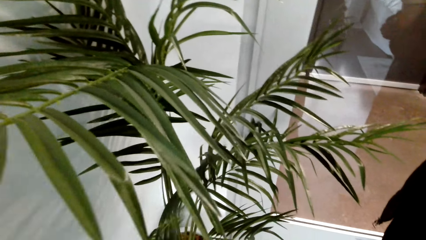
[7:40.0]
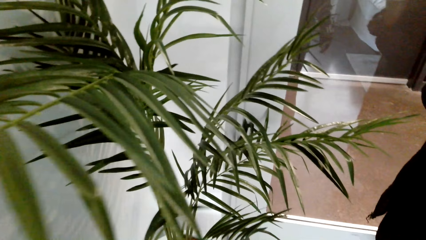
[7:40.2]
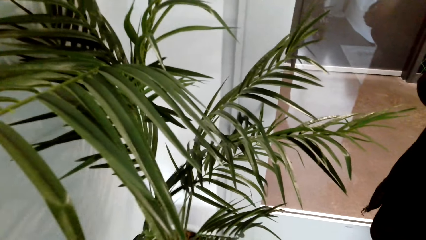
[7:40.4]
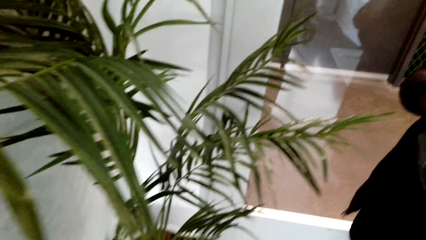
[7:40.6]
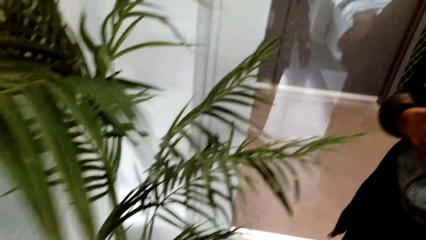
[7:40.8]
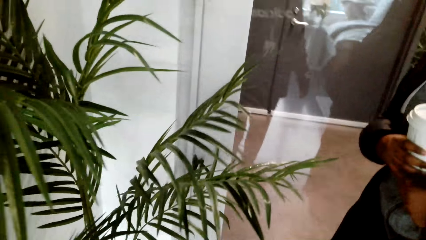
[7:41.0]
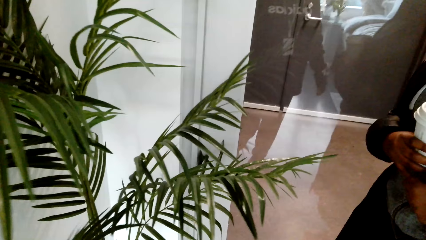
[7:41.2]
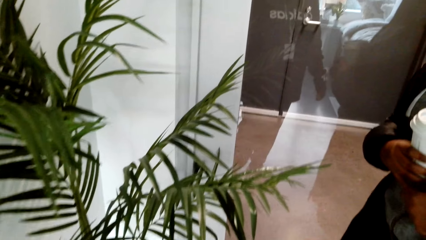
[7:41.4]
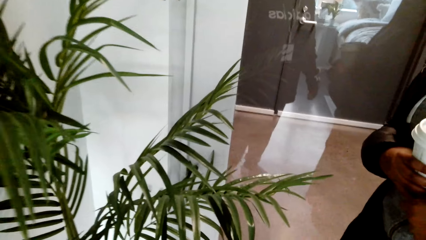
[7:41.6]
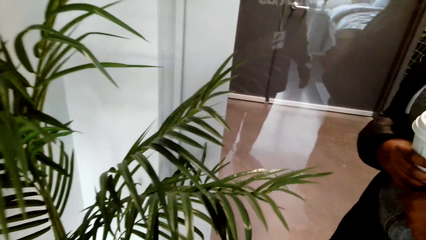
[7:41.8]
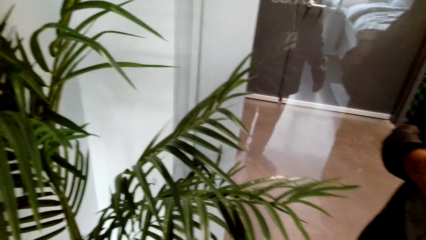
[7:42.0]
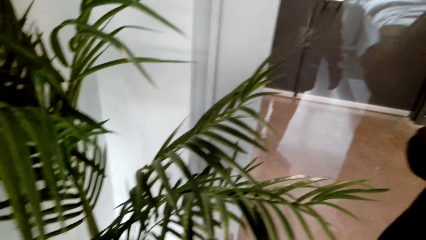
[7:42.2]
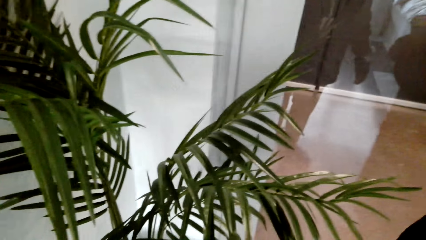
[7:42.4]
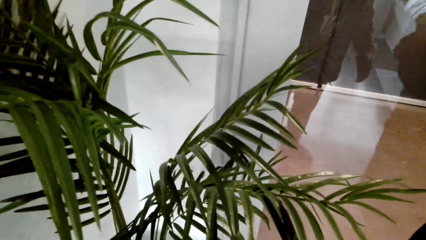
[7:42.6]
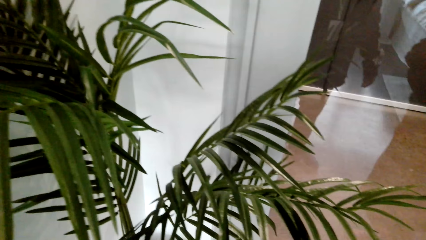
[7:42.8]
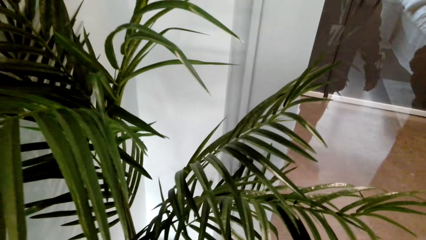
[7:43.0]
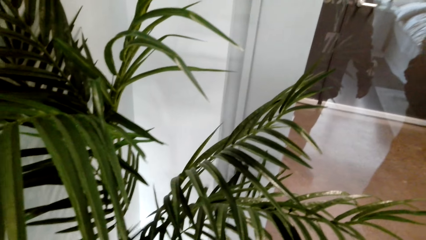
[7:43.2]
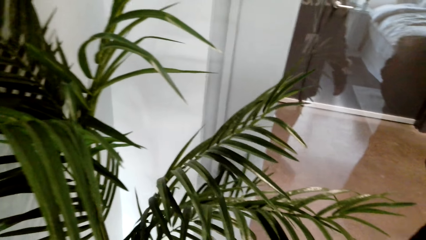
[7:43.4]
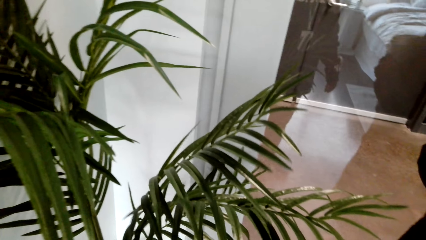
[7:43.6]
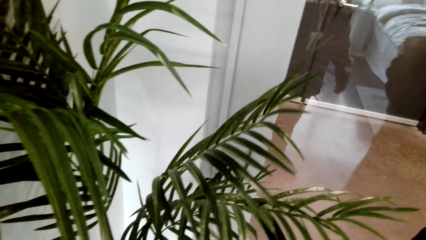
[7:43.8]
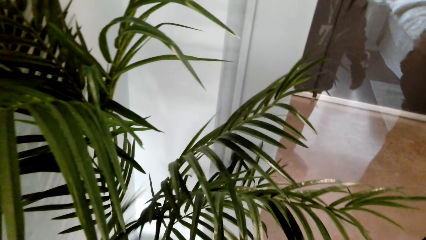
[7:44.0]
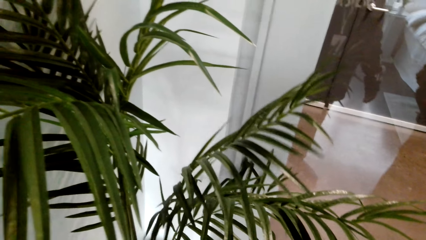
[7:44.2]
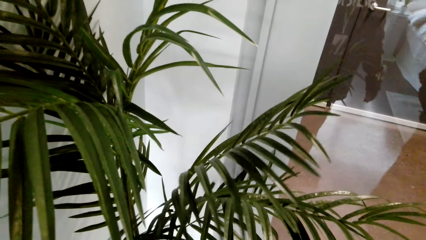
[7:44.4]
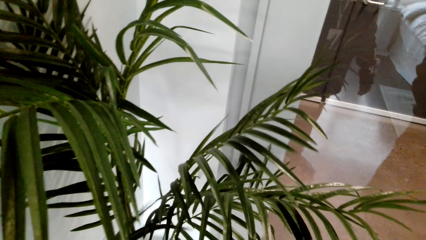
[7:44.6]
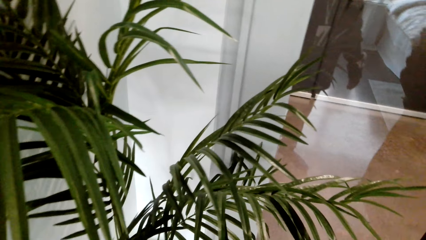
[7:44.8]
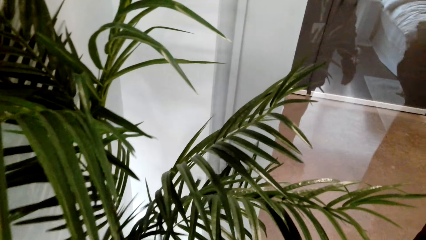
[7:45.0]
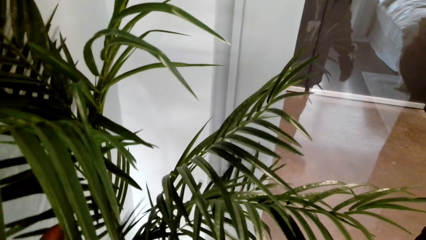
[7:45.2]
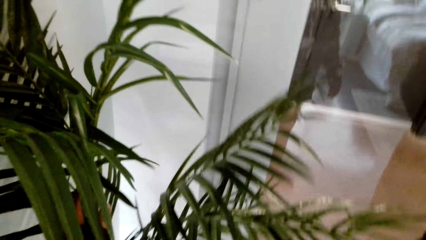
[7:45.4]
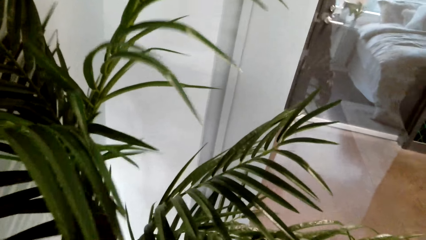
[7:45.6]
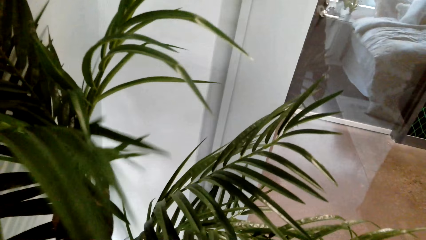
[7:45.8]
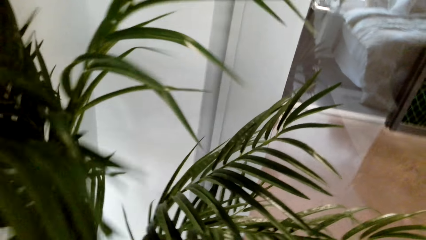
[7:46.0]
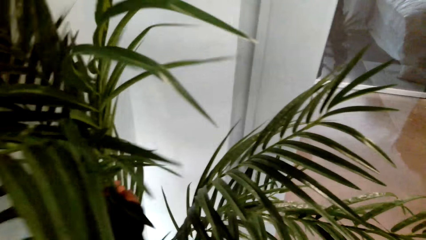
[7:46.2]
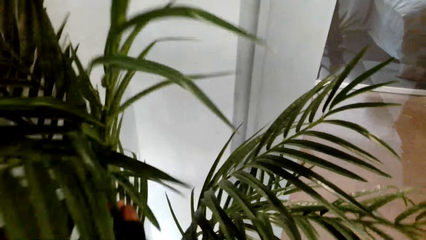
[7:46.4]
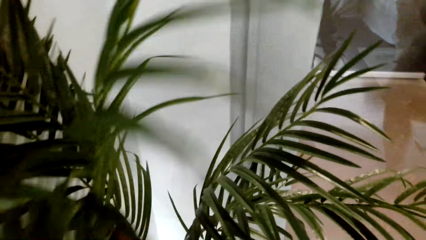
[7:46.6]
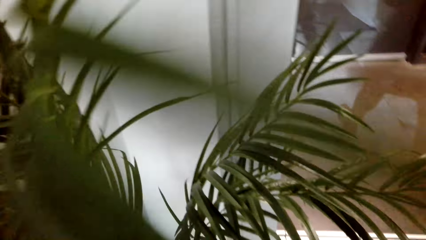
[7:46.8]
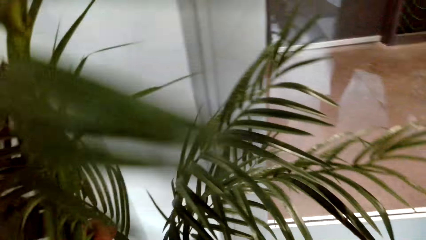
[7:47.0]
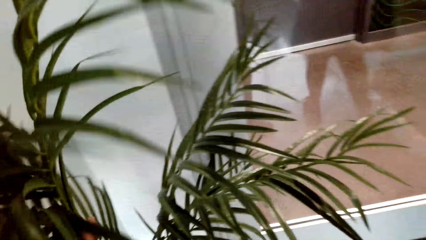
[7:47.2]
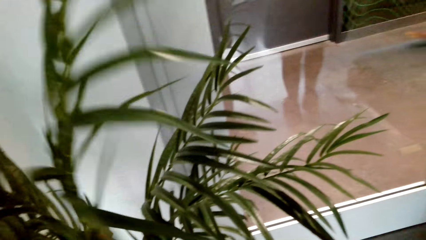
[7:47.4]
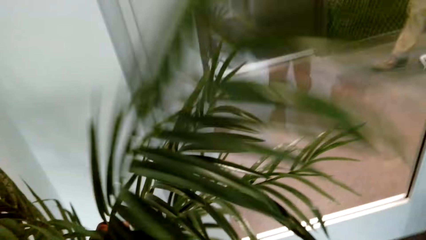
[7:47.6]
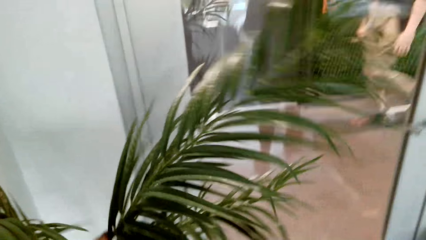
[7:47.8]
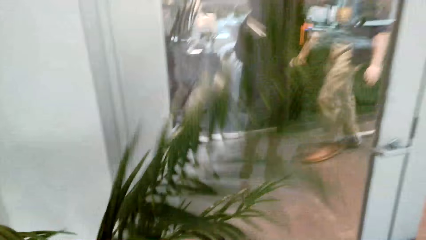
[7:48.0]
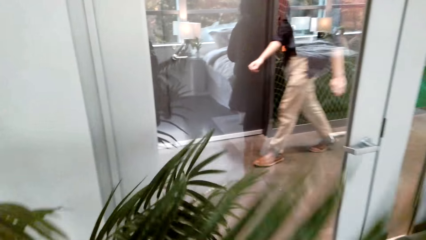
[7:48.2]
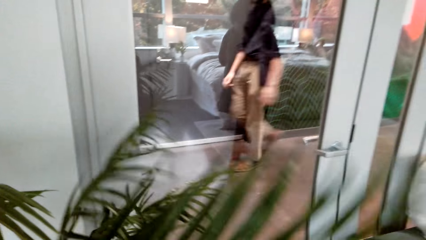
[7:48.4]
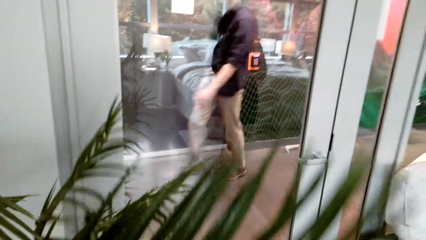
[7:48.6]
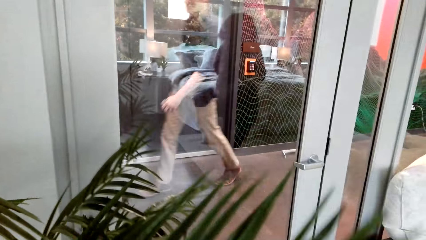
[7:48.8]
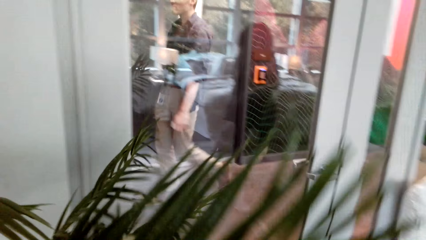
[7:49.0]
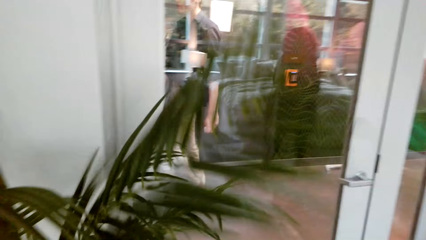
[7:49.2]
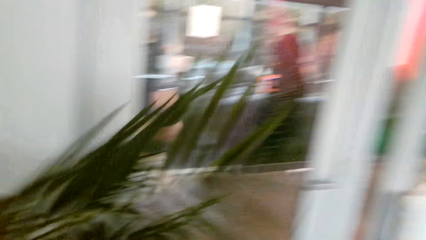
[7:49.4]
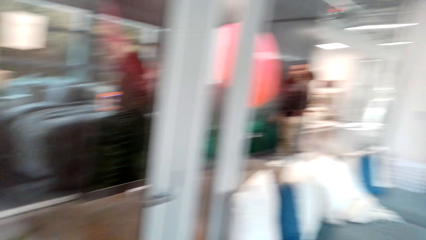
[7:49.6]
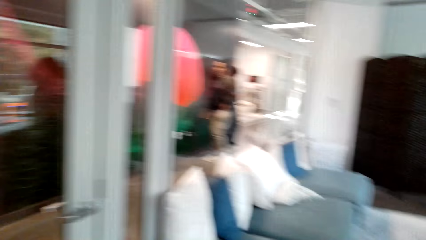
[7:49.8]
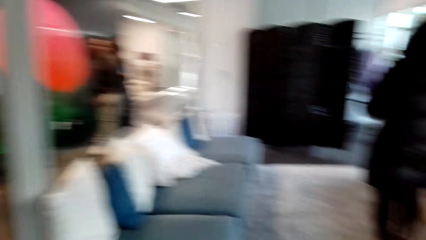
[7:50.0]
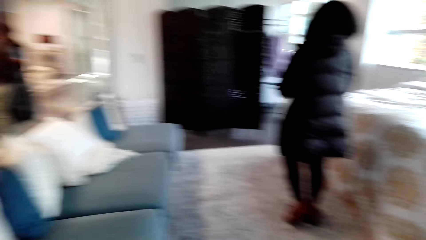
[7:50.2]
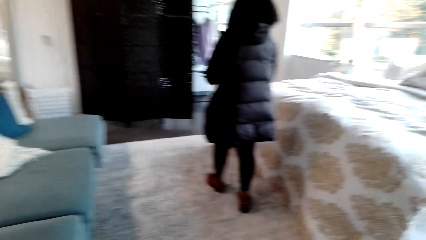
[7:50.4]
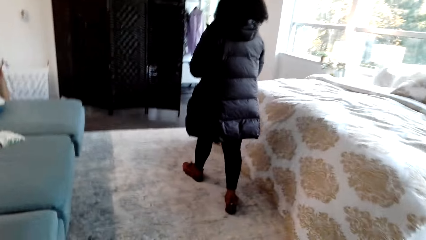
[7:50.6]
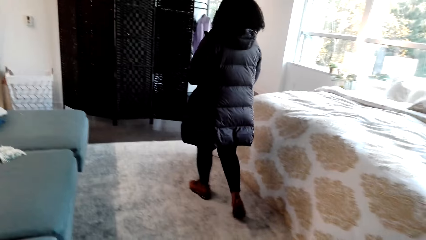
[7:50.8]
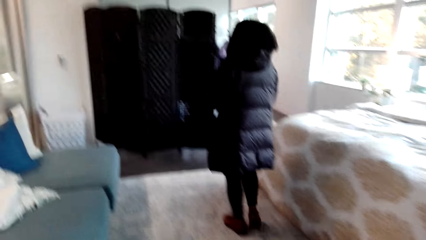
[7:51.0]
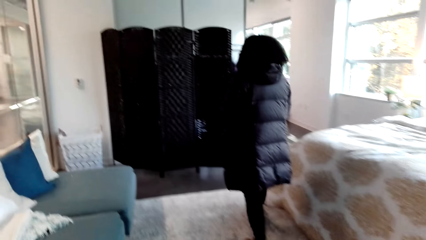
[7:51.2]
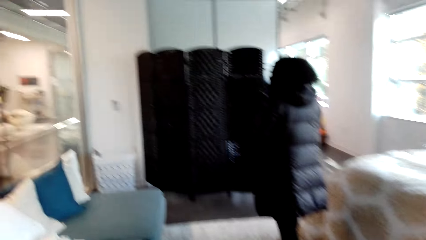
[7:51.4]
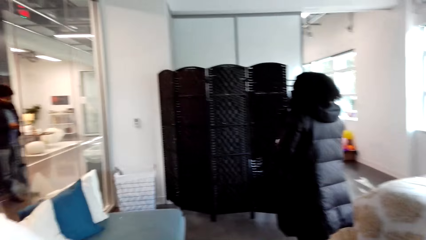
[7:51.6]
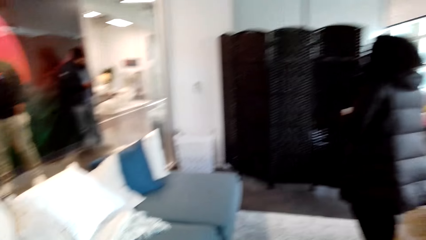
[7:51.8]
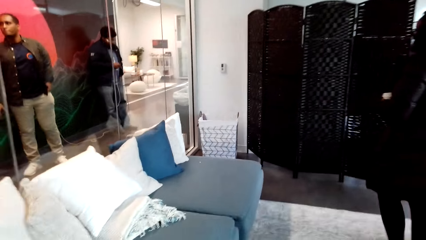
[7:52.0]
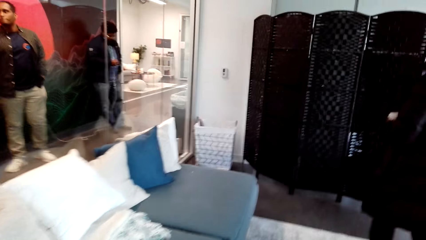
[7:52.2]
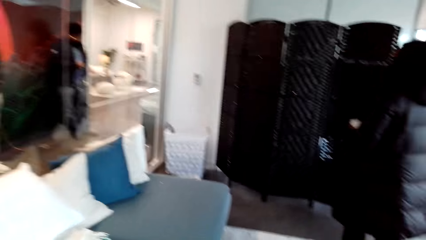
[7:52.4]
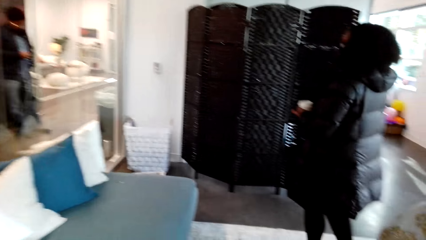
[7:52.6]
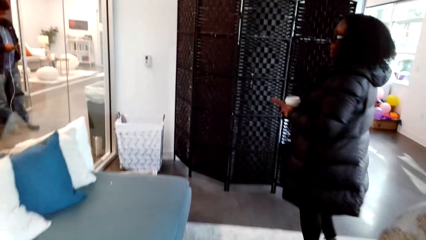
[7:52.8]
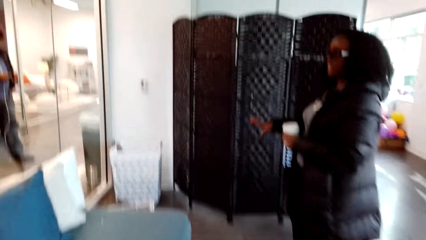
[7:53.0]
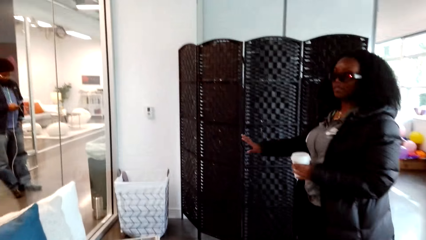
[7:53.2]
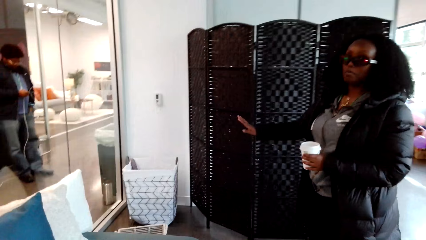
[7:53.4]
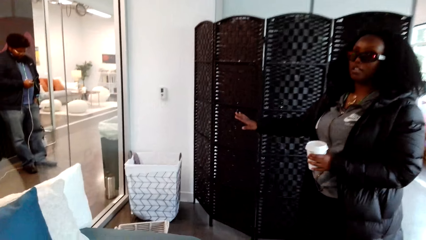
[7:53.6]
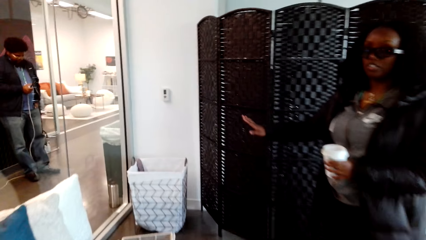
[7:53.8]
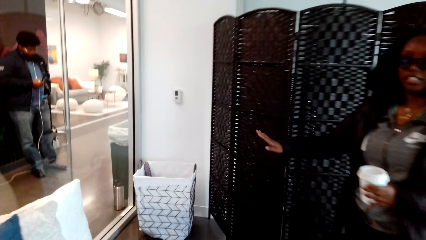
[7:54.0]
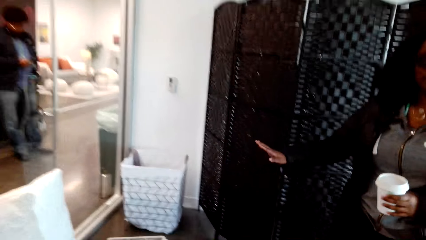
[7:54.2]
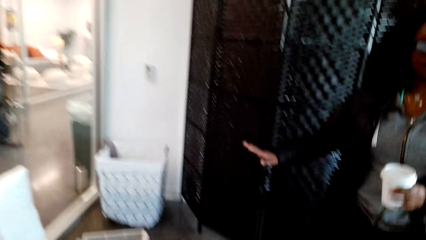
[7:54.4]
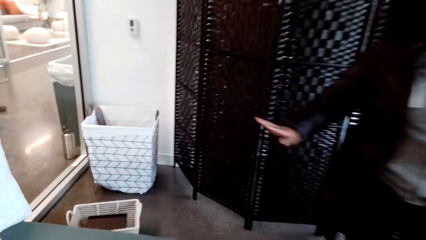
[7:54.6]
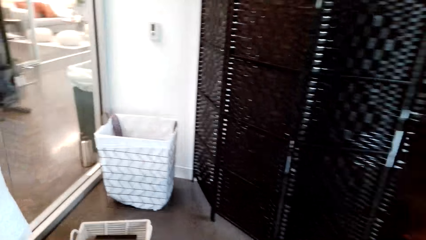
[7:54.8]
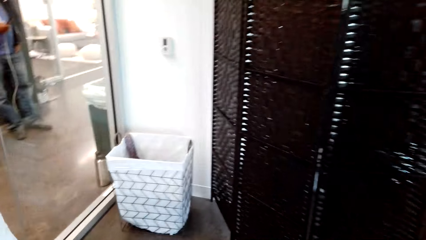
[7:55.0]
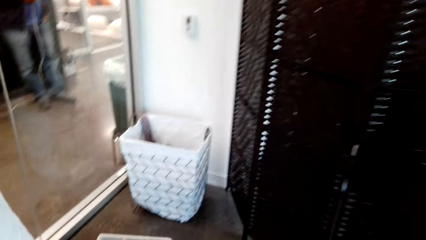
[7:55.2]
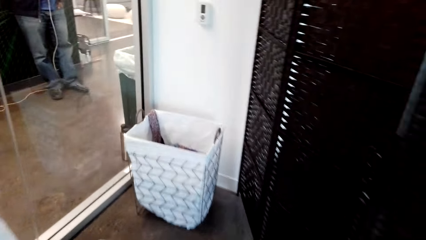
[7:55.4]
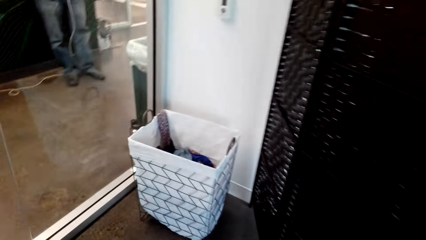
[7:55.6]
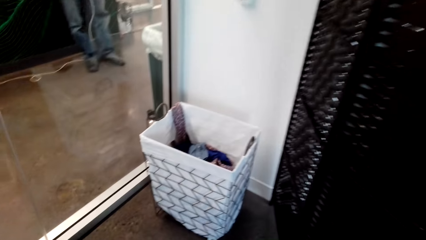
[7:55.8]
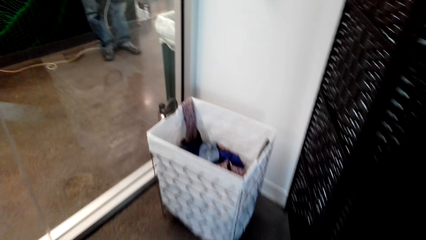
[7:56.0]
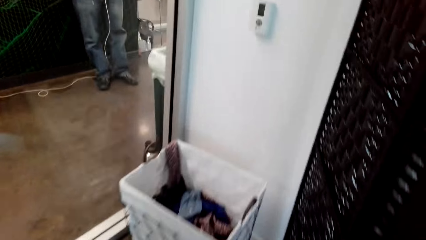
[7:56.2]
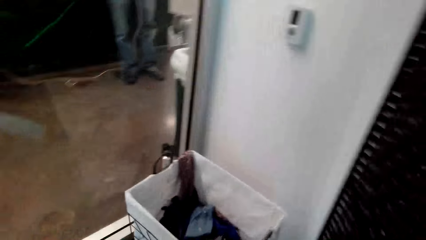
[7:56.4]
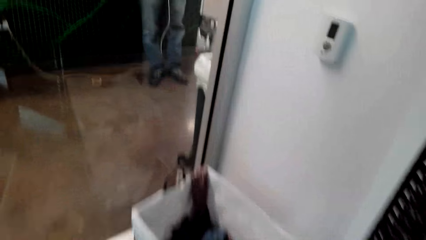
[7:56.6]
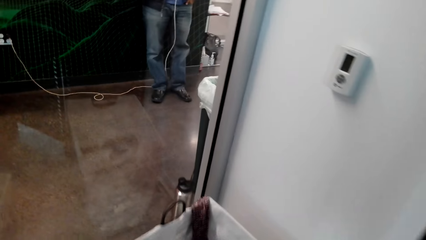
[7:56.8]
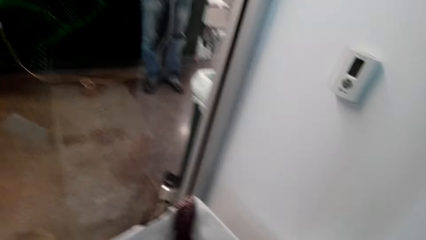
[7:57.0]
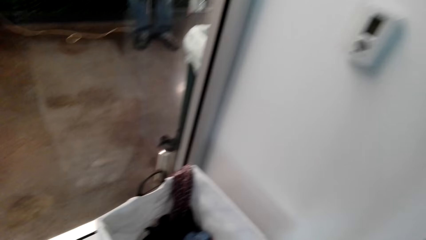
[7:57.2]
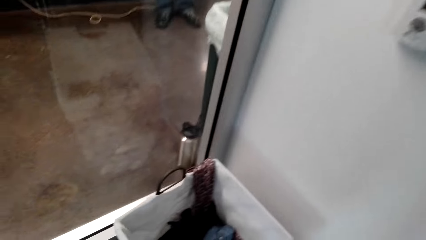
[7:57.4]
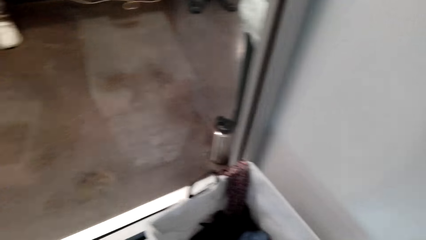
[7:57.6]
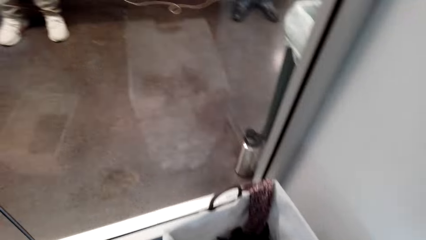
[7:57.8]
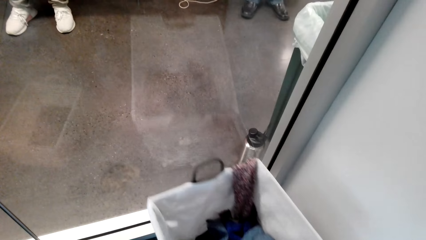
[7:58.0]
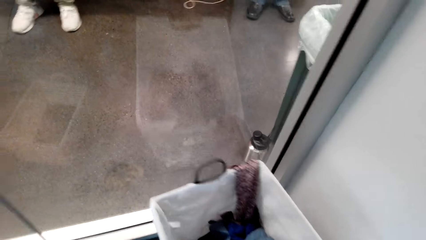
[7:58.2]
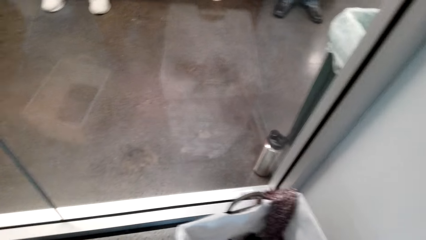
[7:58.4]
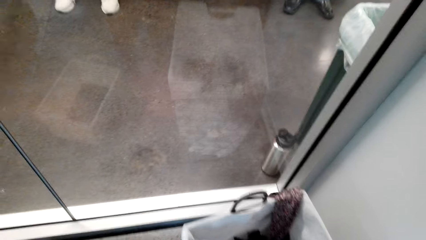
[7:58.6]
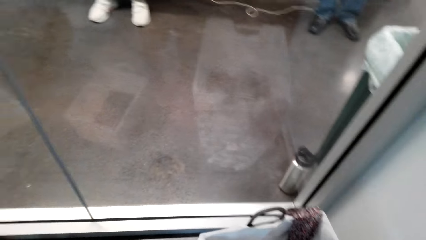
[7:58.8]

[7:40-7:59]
The camera wearer talks to a woman. The woman talks to the camera wearer repeatedly. The camera wearer touches the house plant. They talk to the woman and look around. The woman walks in the house. The woman talks to the camera wearer. The woman talks to the camera wearer again. The camera wearer talks to the woman. They look at the laundry basket. They talk to the woman.
